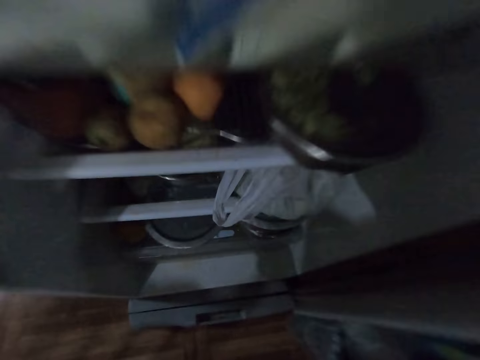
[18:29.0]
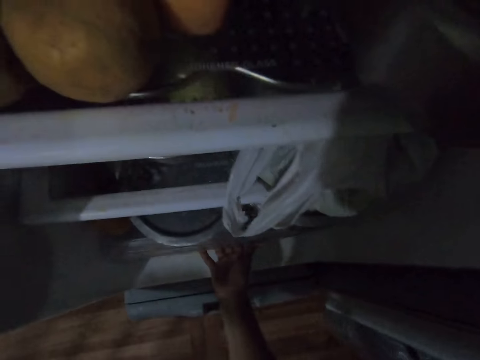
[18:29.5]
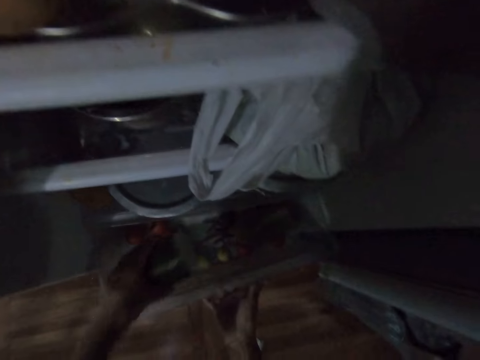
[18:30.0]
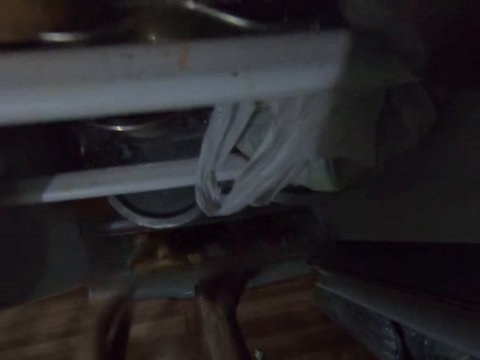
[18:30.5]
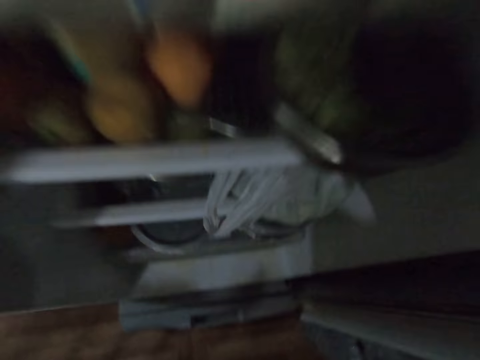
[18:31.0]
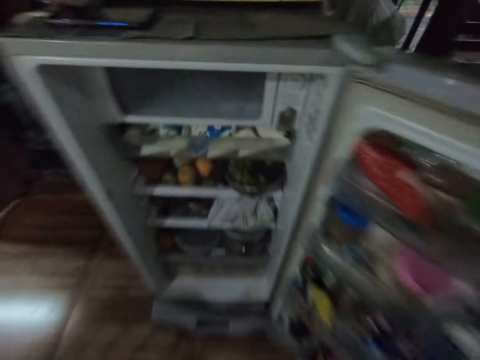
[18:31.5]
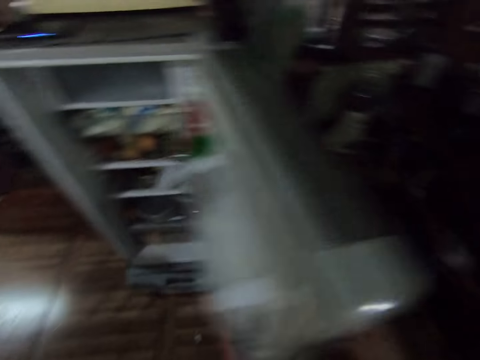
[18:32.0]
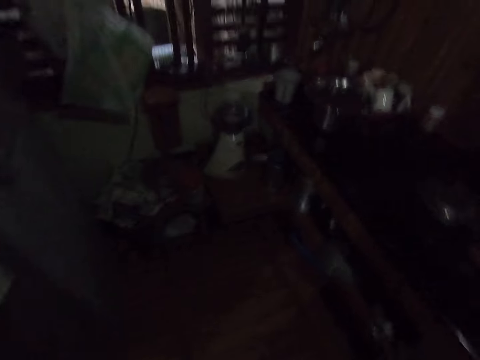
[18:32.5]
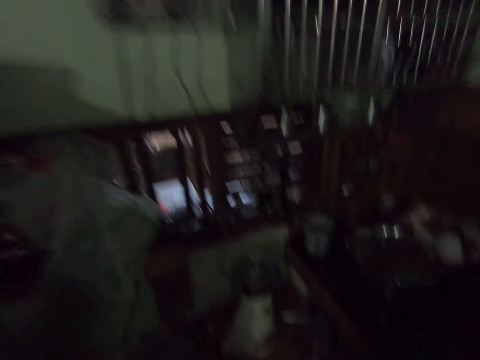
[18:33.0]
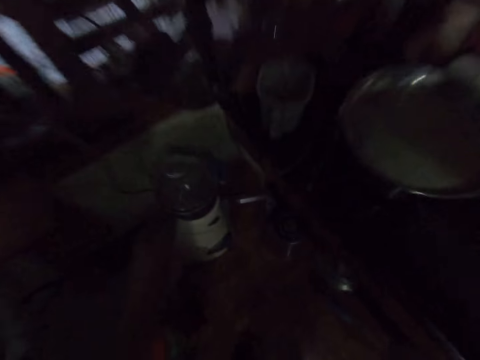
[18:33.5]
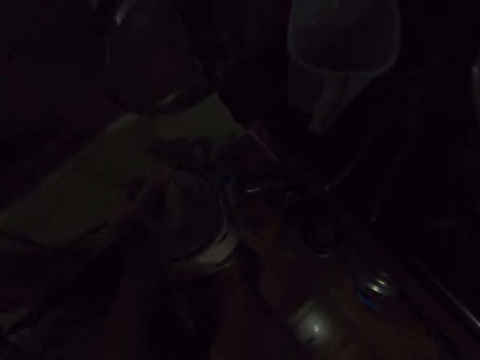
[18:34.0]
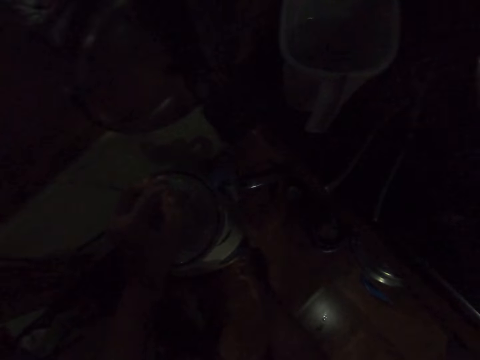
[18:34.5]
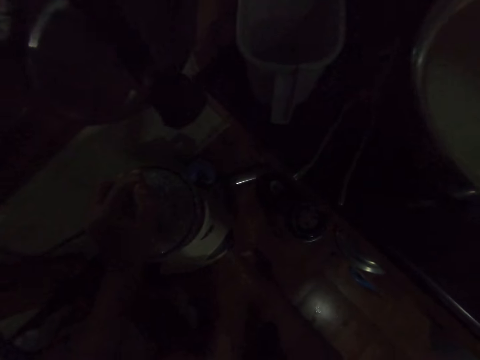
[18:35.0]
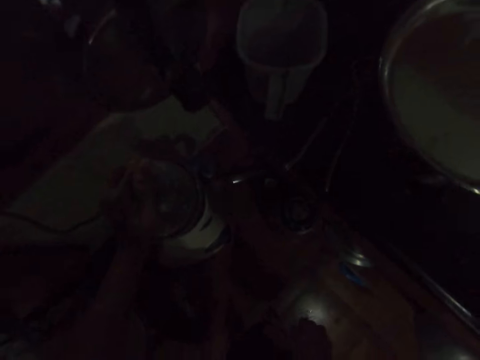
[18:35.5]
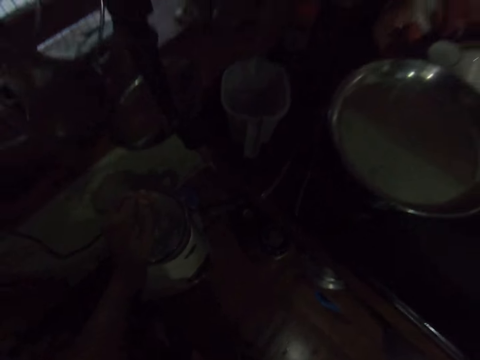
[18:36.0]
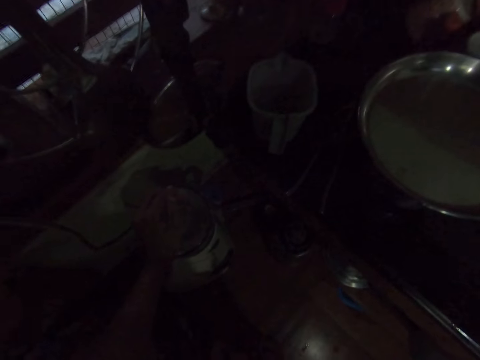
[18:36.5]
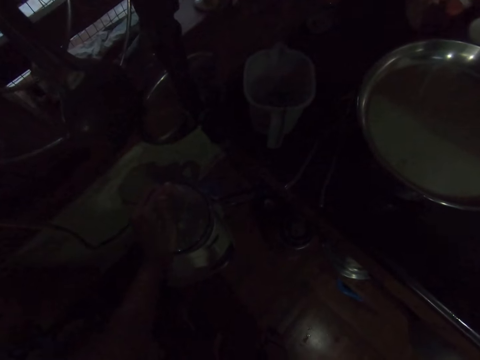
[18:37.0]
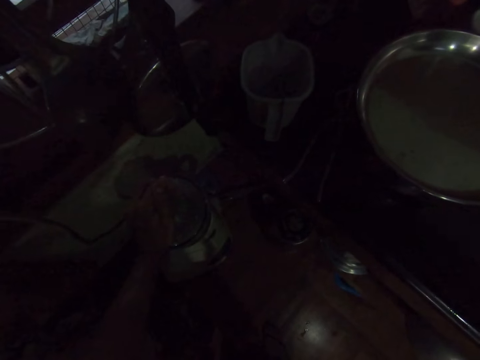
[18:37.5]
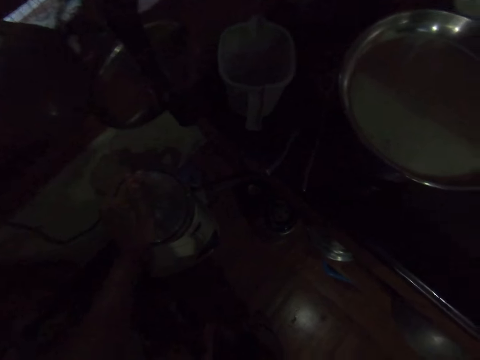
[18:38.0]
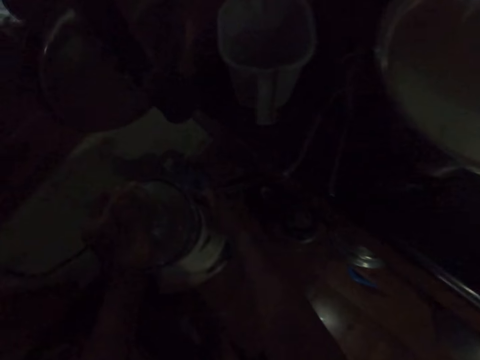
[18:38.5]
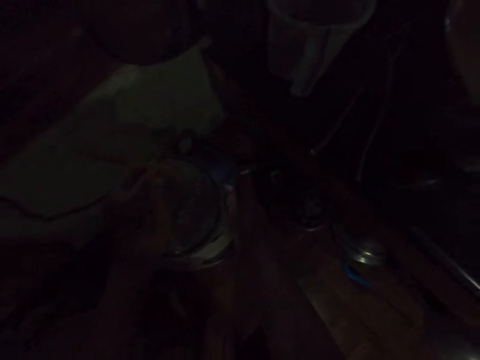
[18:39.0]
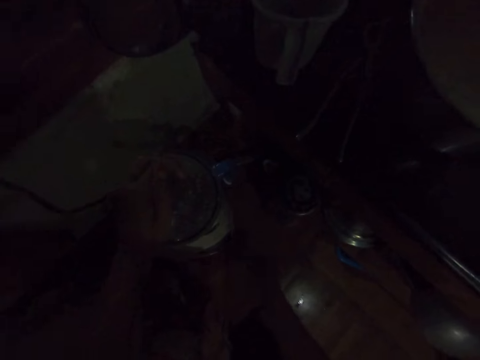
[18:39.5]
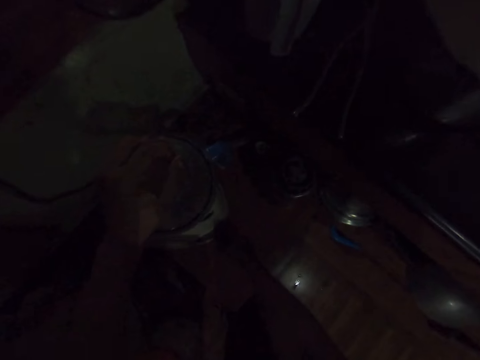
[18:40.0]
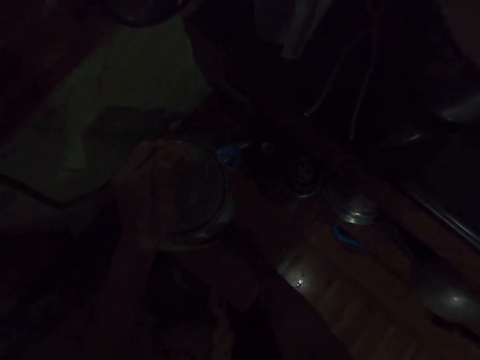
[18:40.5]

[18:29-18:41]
The camera wearer pulls a crisper drawer from the fridge with his right hand. He places the cucumber in his left hand in the drawer. He pushes the drawer of the fridge with his right hand. He closes the door of the fridge with his right hand. He walks in the house. He operates a blender with both hands. He holds the blender.

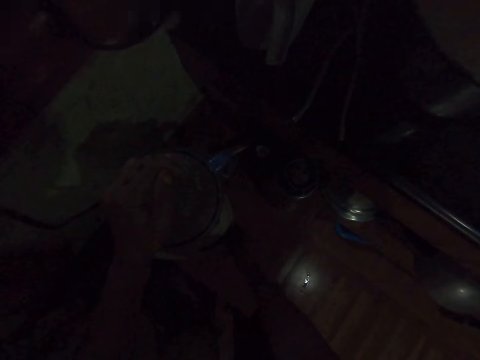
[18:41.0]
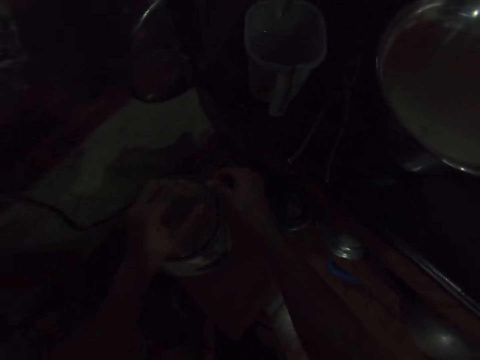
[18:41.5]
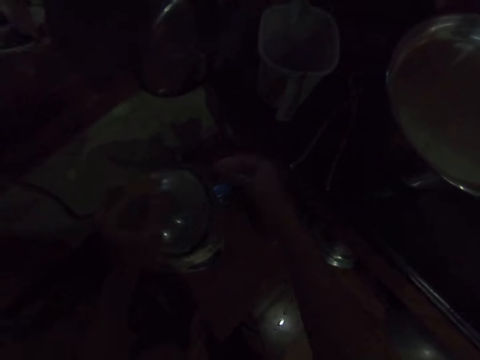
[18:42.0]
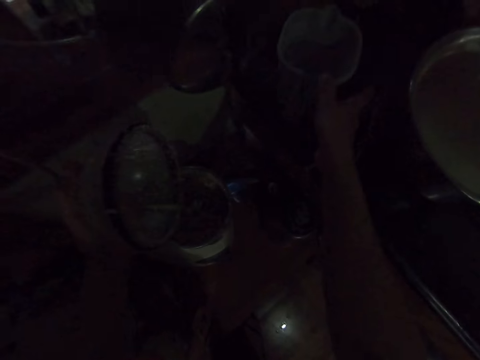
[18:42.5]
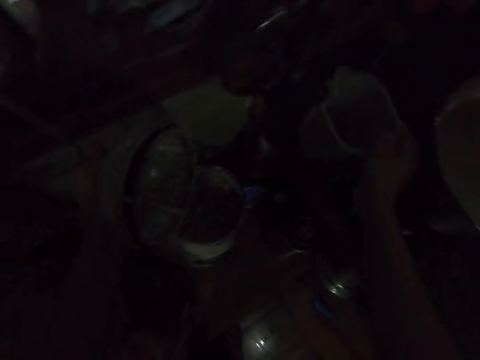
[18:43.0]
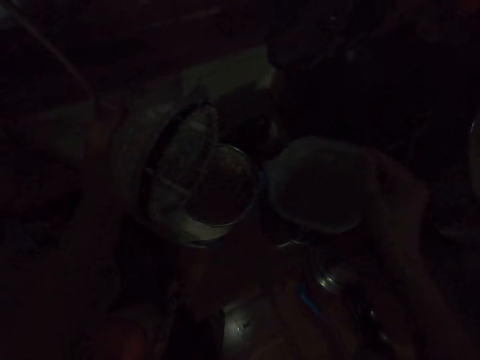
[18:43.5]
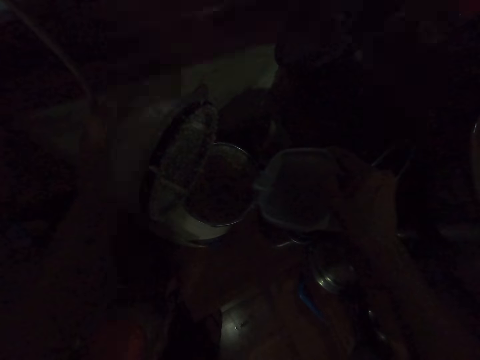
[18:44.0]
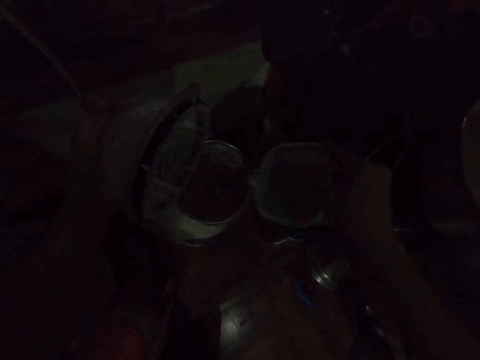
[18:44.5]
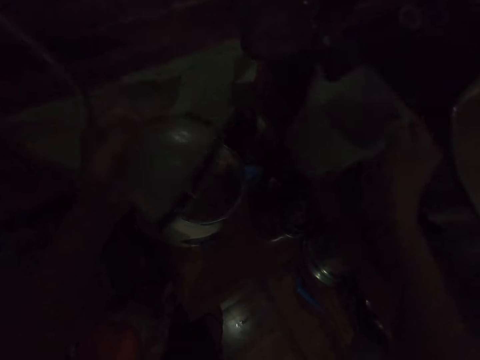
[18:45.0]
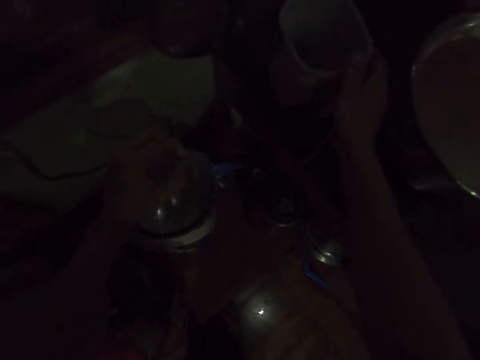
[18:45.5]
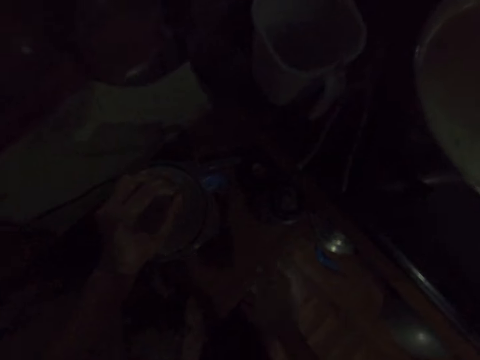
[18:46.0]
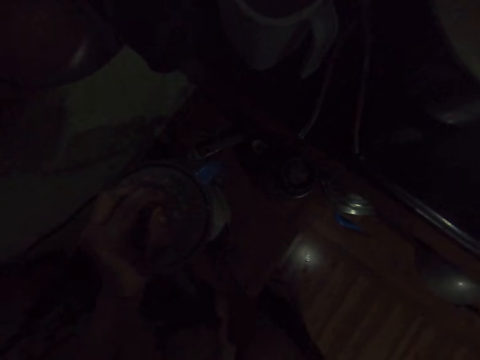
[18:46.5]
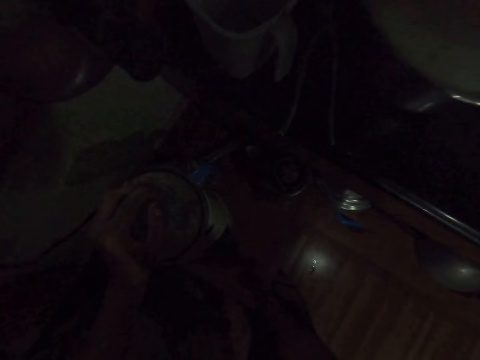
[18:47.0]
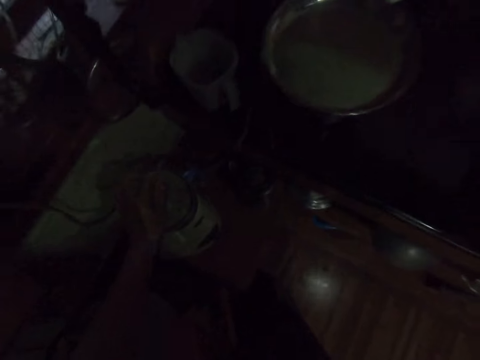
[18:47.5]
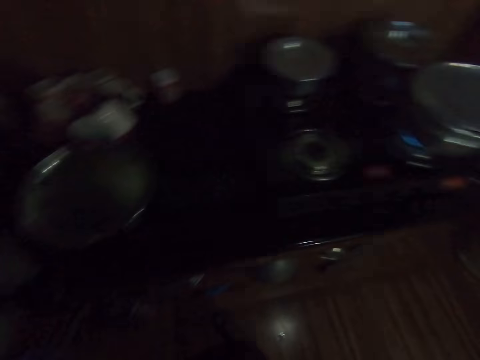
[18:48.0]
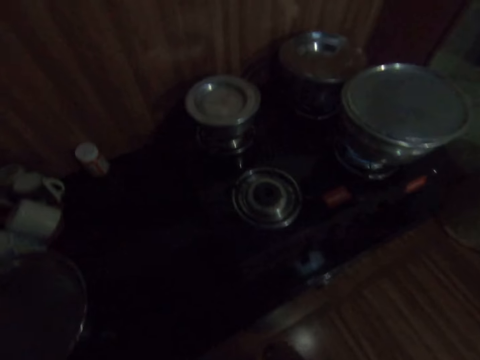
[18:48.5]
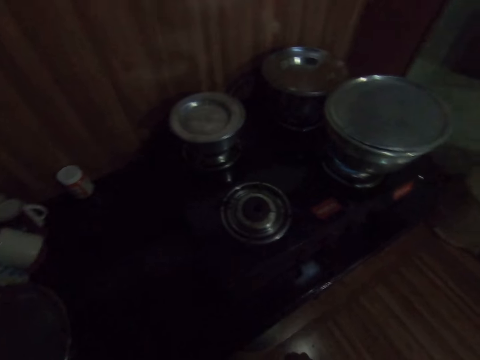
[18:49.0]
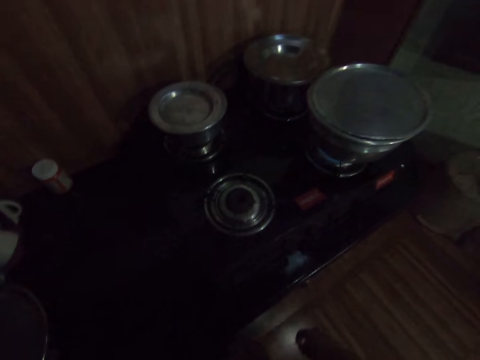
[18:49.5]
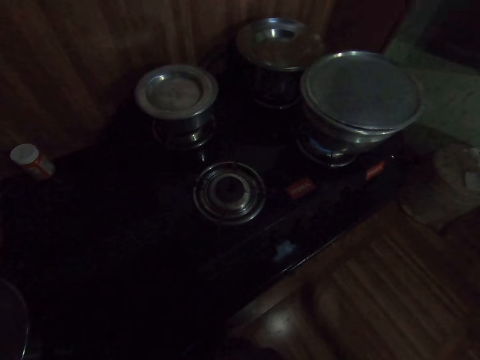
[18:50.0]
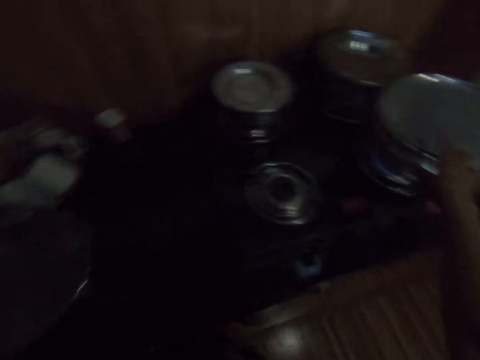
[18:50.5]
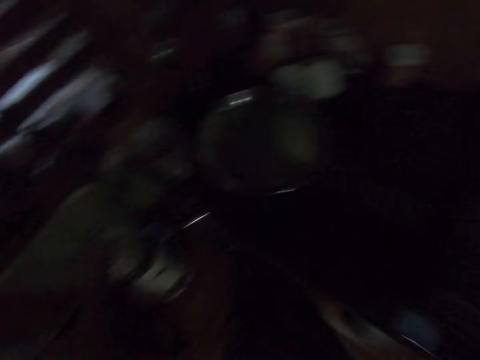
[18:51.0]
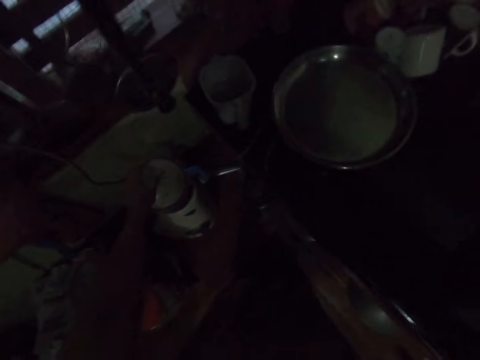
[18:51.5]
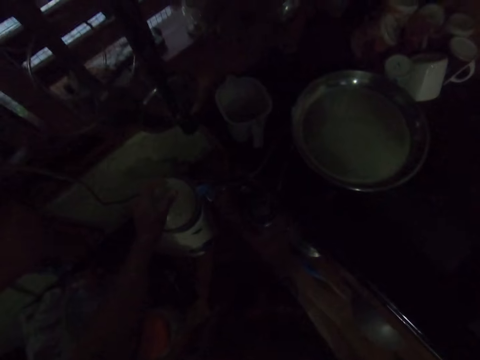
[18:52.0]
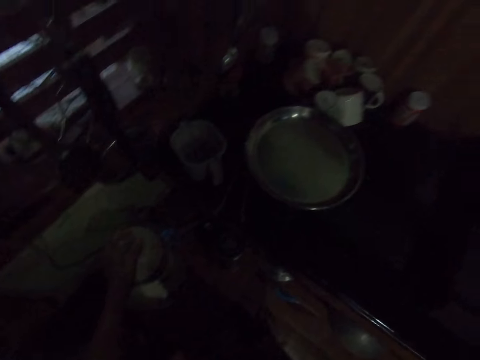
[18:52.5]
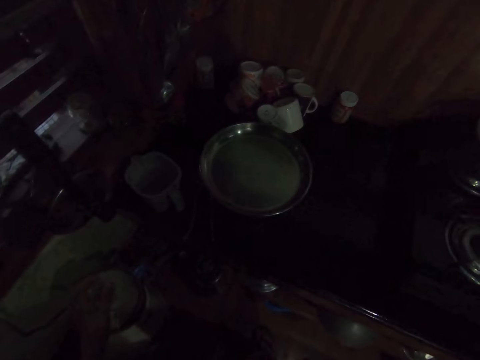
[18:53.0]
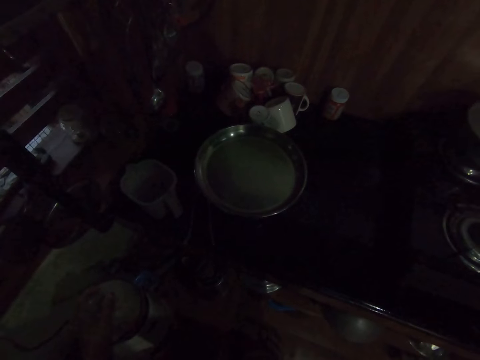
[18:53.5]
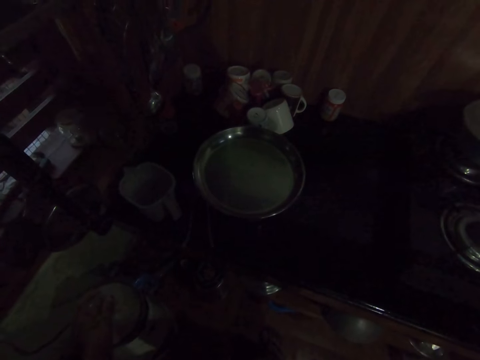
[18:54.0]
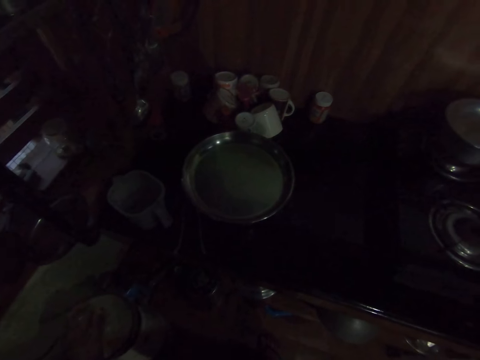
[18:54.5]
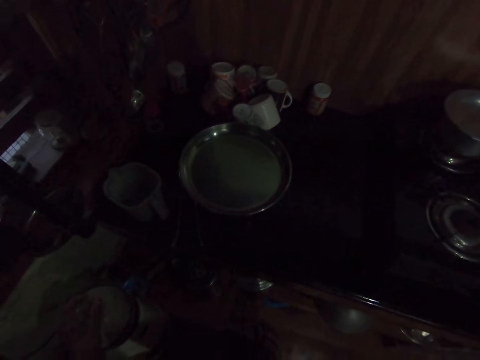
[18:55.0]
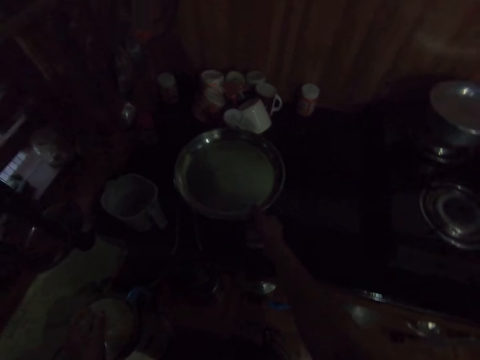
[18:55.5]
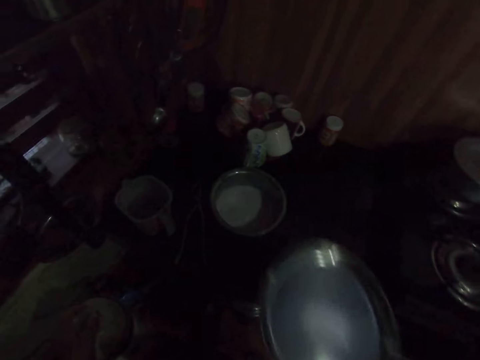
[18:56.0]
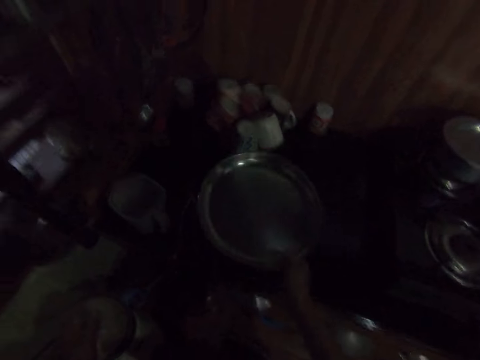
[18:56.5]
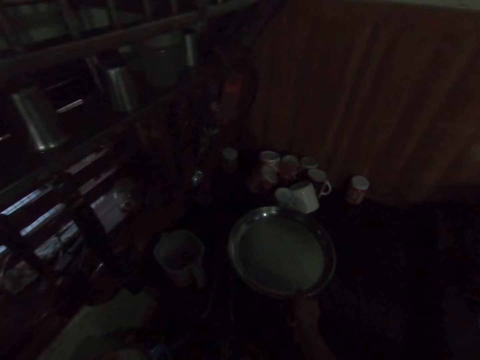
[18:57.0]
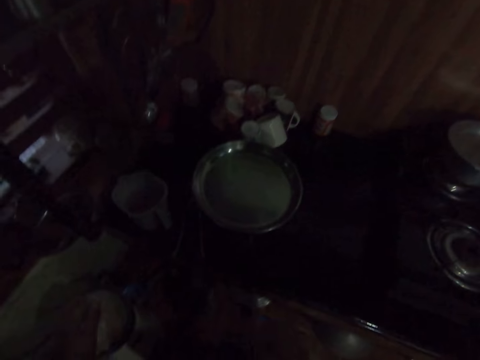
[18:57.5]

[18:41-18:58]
The camera wearer opens the lid of the blender with his left hand. He stops the blender. He picks up a cup of water from the countertop with his right hand. He pours water from the cup of water in his right hand into the blender. He drops the cup of water on the countertop with his right hand. He places the lid in his left hand on the blender. He operates the blender with both hands. He looks around. He touches the cooking dish. He looks around. He removes a tray from a bowl on the countertop with his right hand. He drops the tray in his right hand on the bowl on the countertop.
